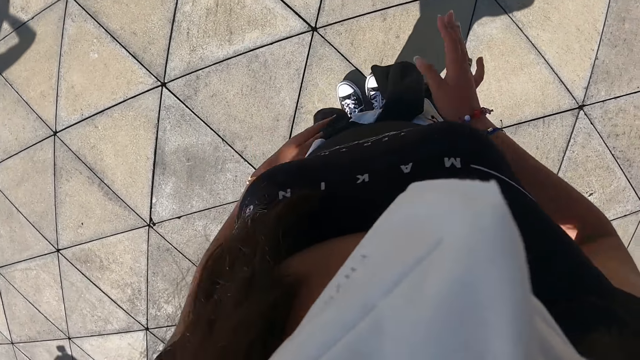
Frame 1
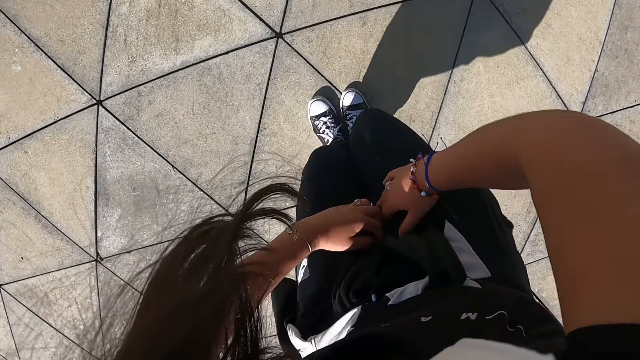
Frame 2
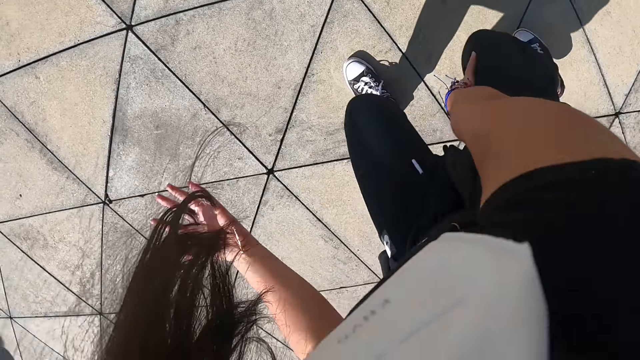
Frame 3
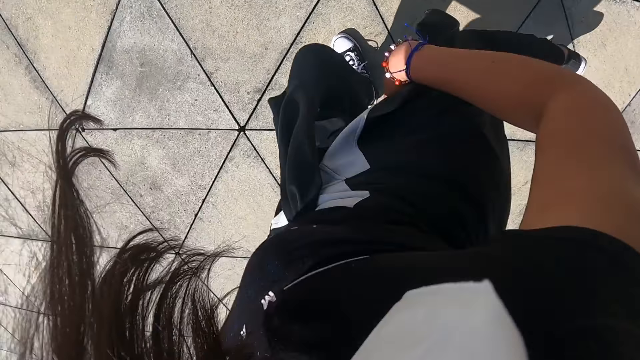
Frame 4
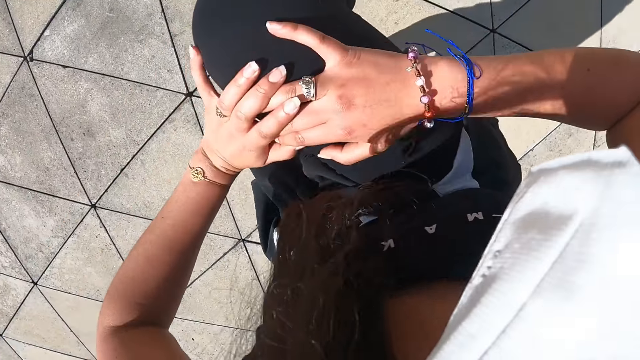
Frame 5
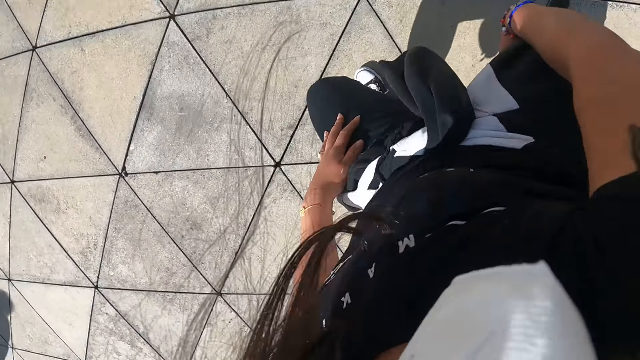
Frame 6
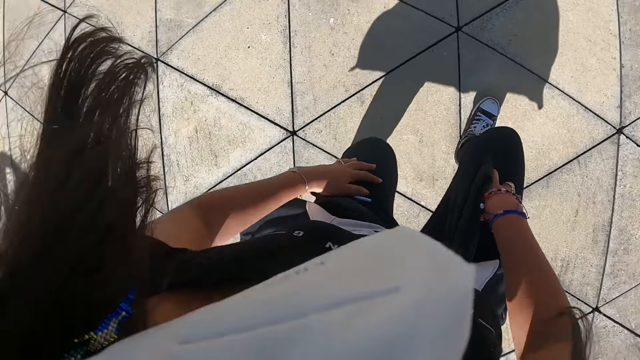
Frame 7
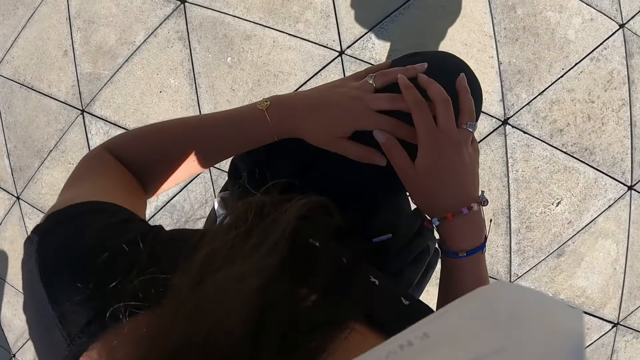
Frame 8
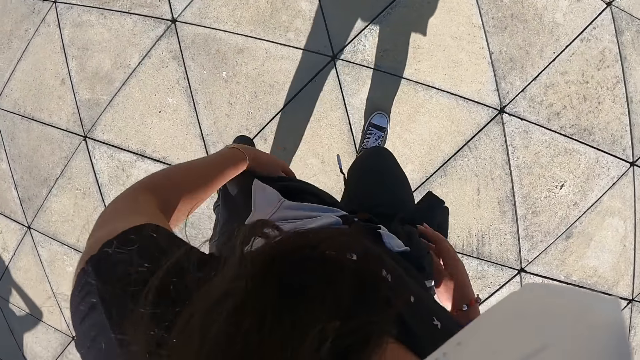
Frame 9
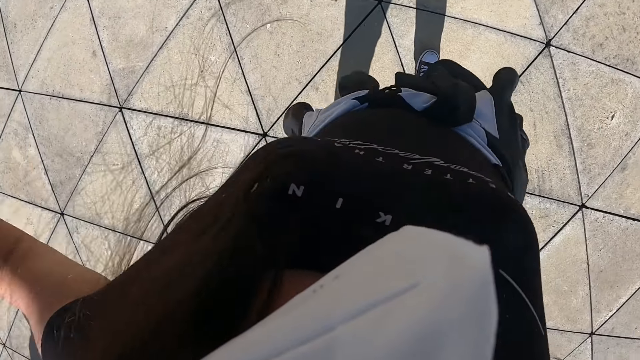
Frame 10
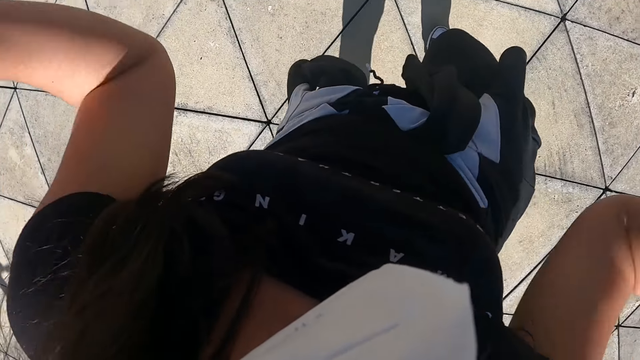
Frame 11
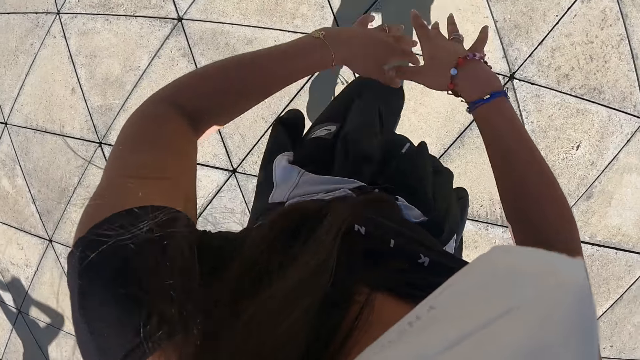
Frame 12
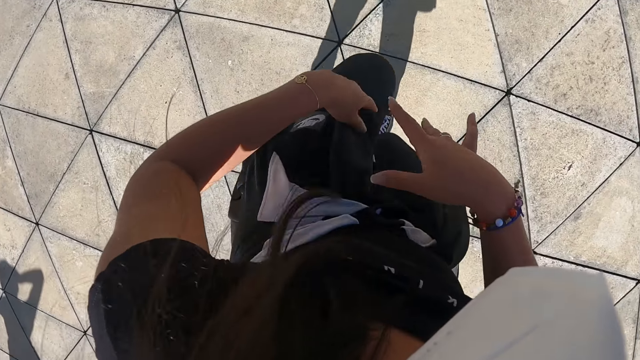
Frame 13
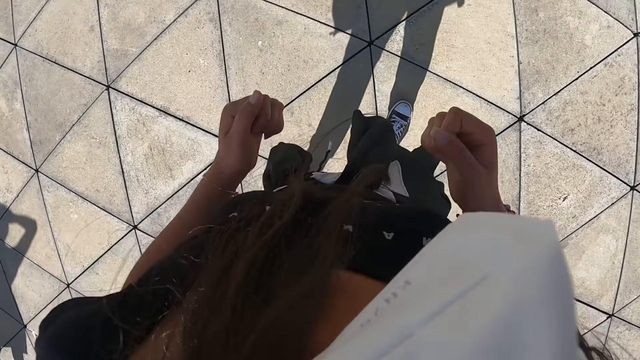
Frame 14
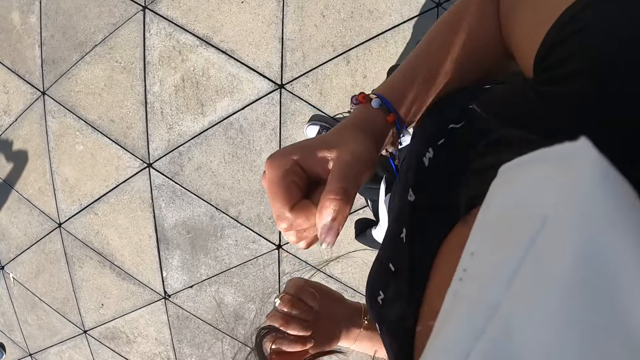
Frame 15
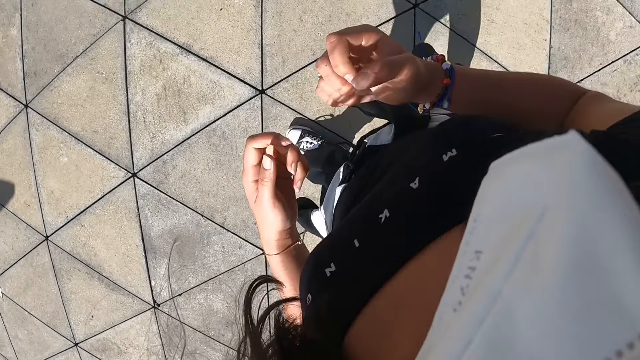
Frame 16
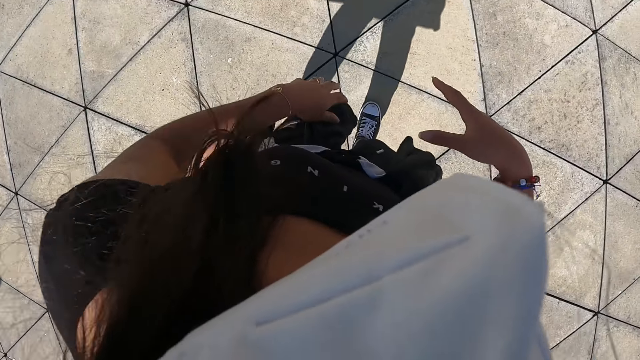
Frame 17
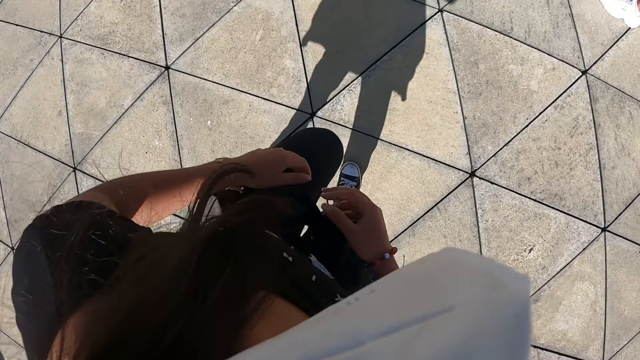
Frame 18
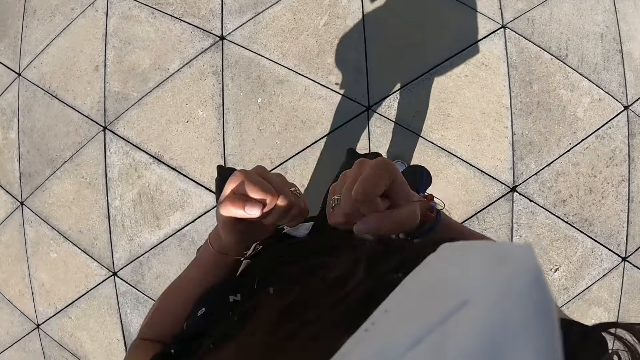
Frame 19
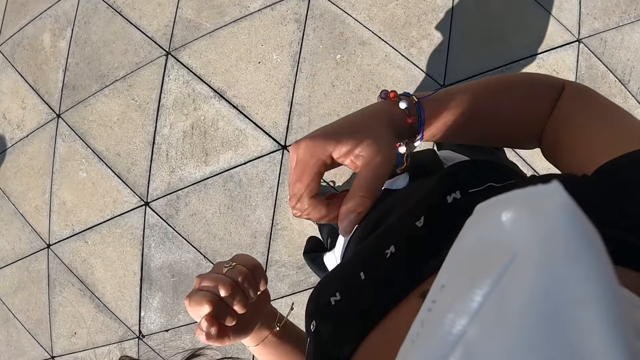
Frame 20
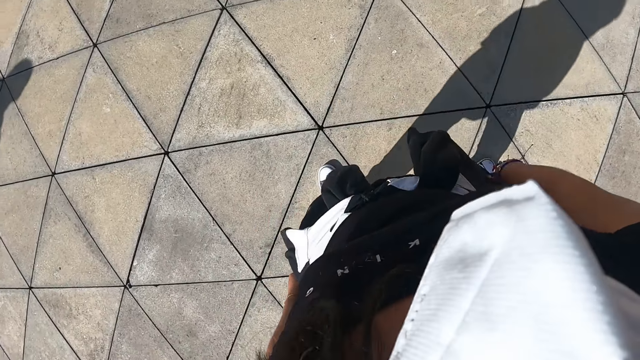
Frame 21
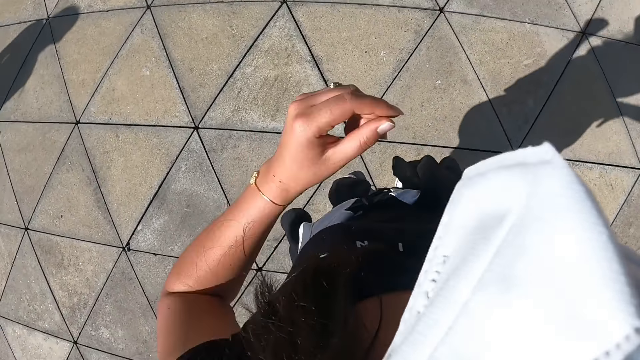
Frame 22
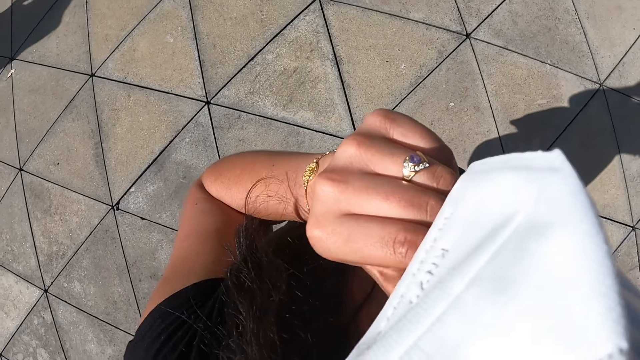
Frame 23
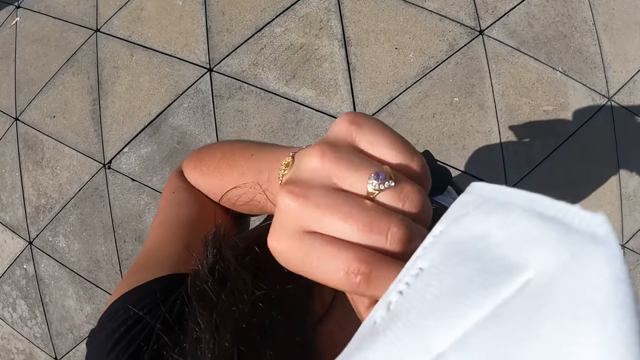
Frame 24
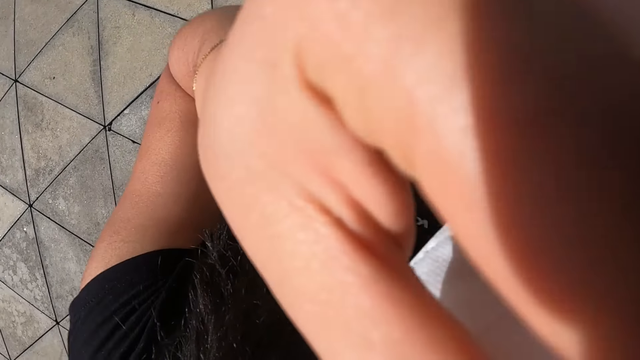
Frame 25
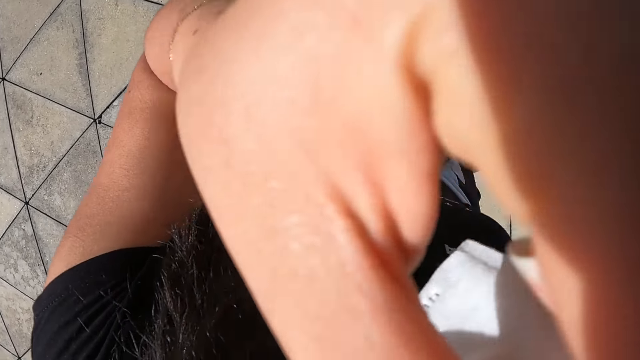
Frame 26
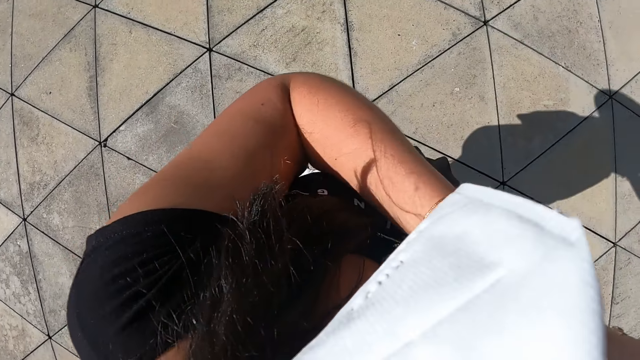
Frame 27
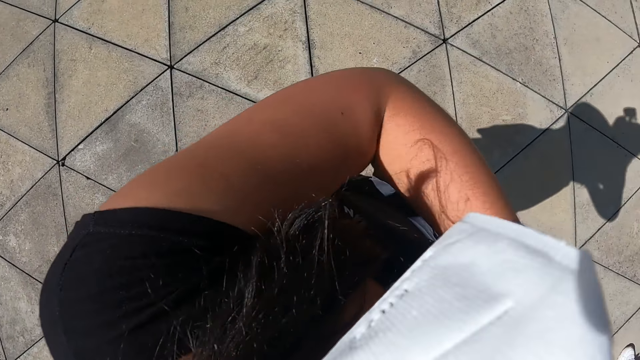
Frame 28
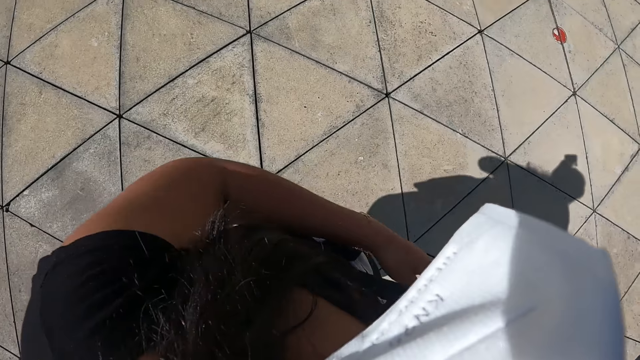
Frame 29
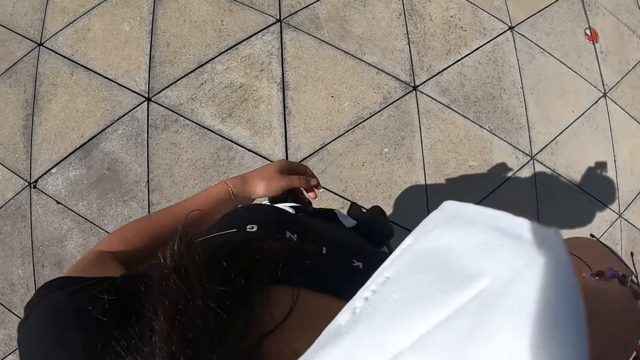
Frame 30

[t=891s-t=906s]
The camera wearer exercises on the rooftop with the group of people. She touches the face mask on her face with her left hand.

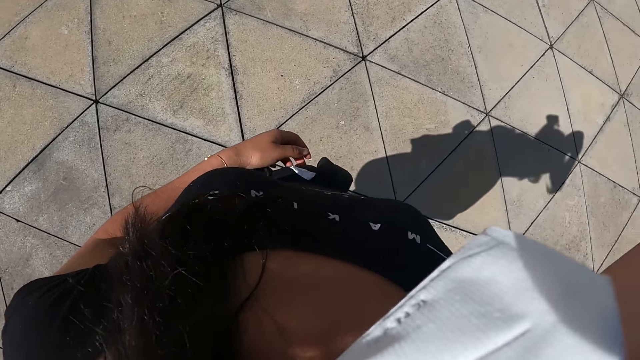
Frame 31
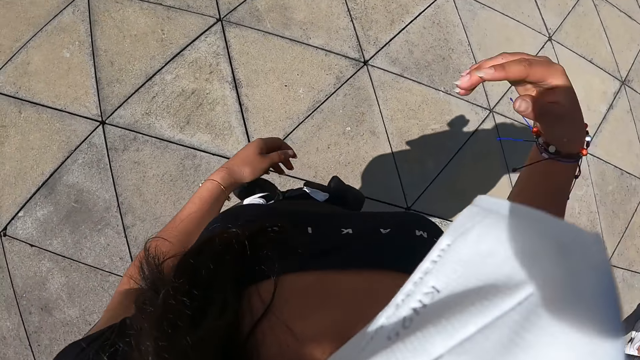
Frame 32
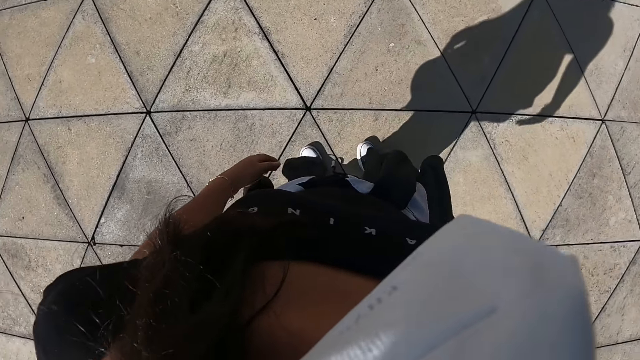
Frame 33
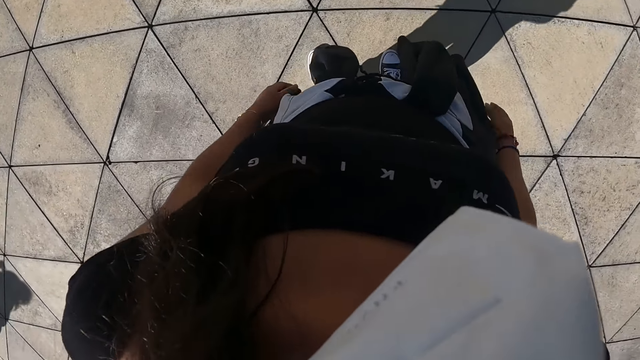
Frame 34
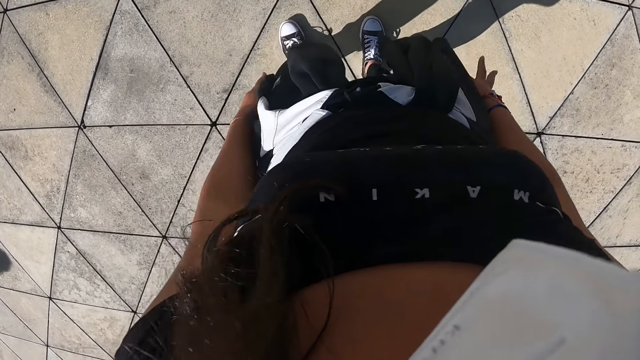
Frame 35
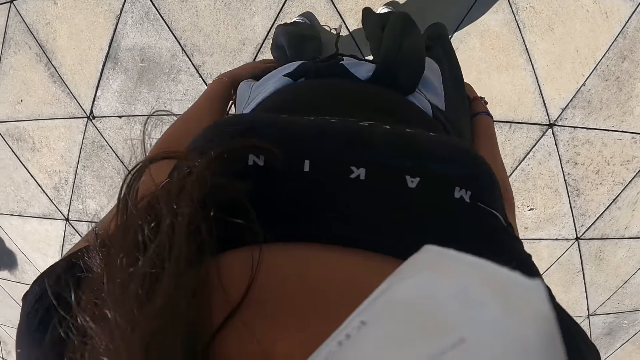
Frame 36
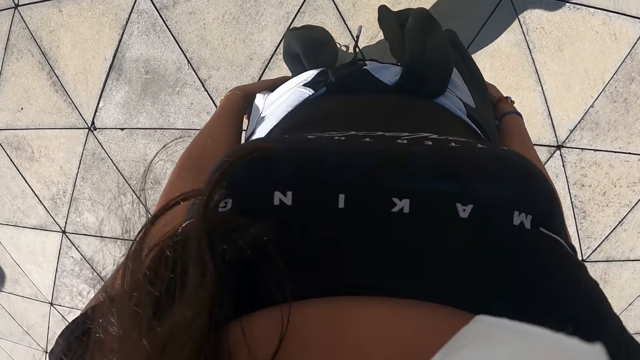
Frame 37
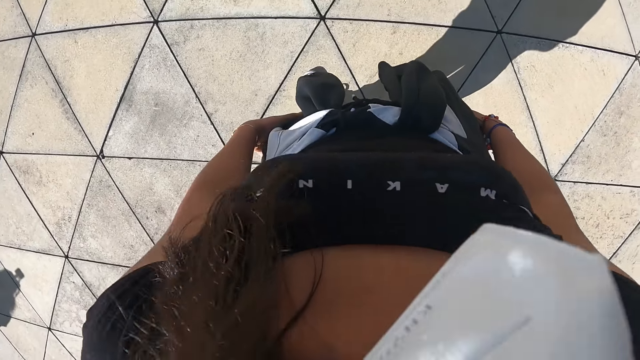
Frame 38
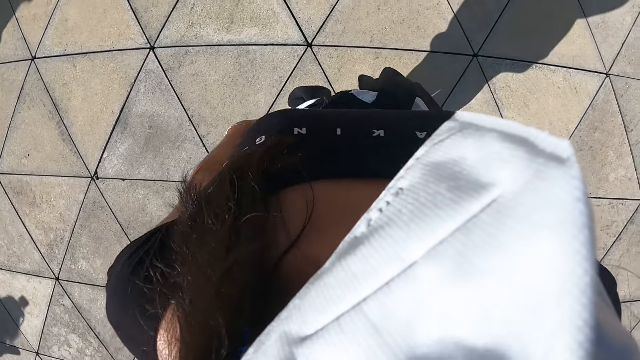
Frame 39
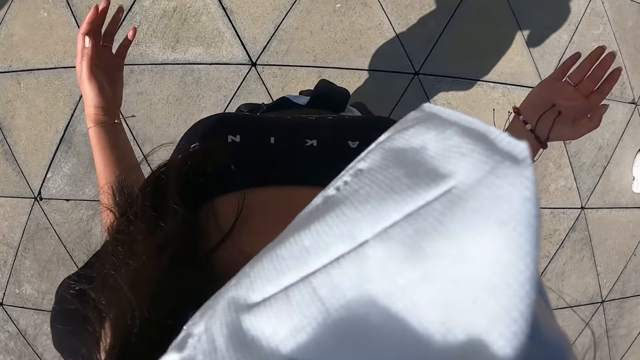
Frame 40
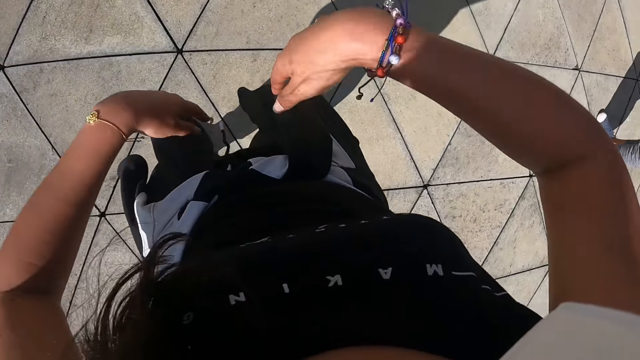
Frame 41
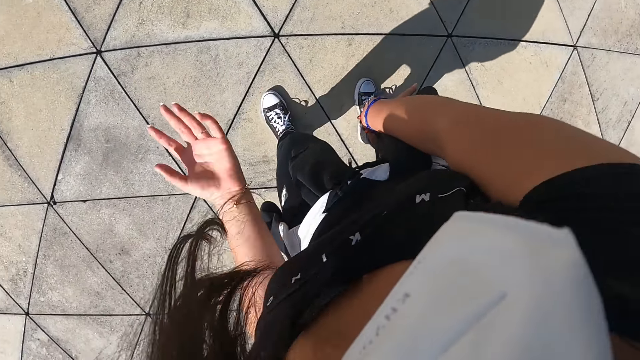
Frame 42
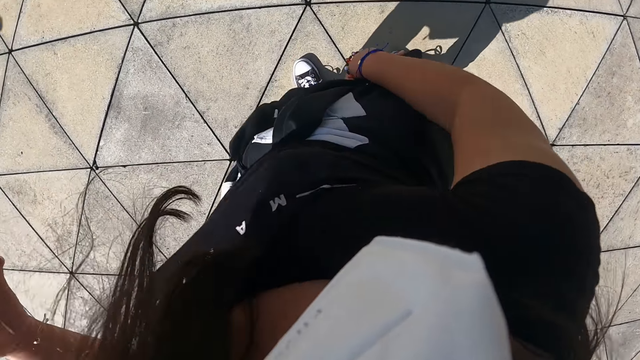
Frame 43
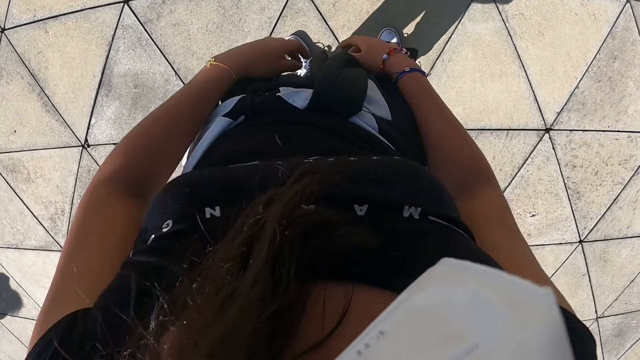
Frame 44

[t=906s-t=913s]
The camera wearer exercises on the rooftop with the group of people.
